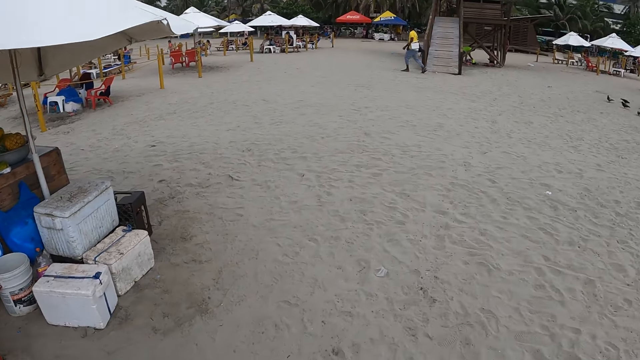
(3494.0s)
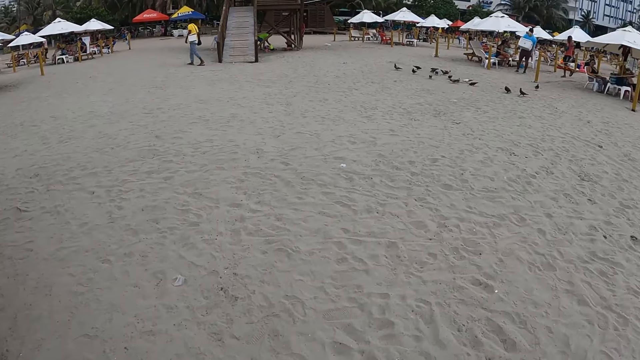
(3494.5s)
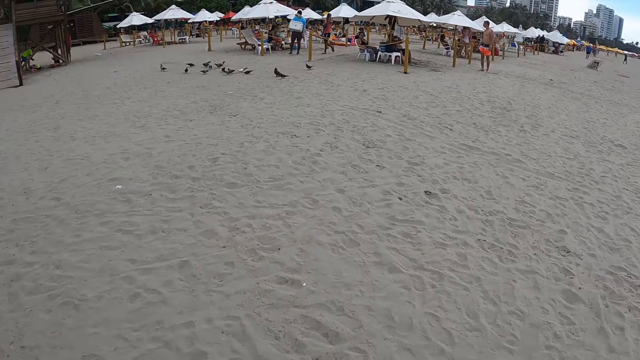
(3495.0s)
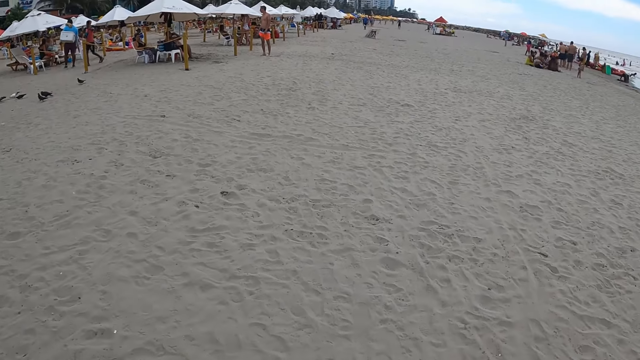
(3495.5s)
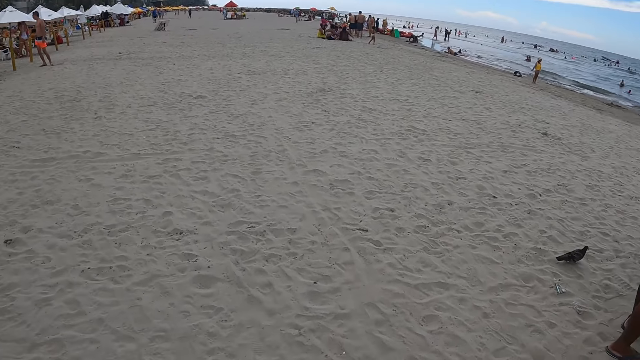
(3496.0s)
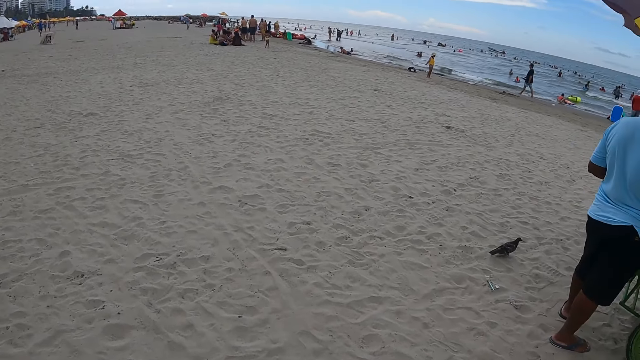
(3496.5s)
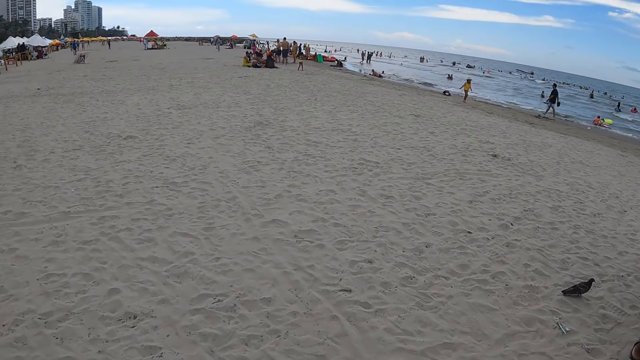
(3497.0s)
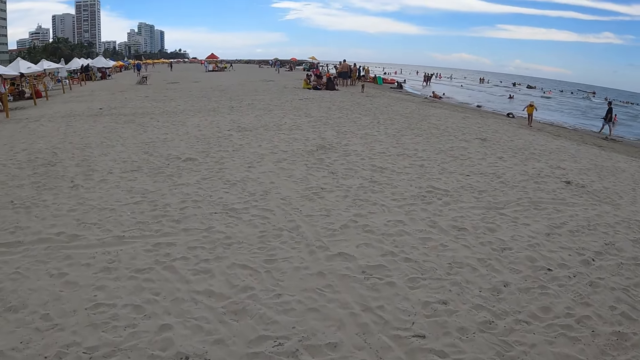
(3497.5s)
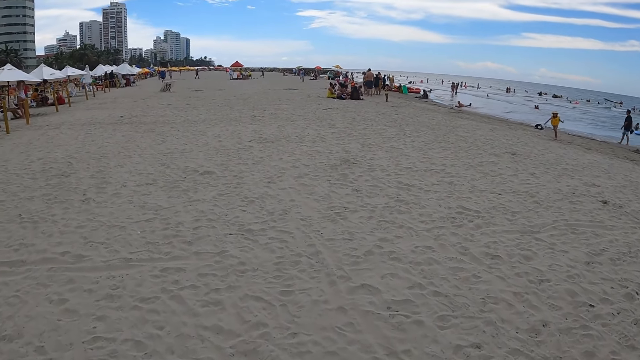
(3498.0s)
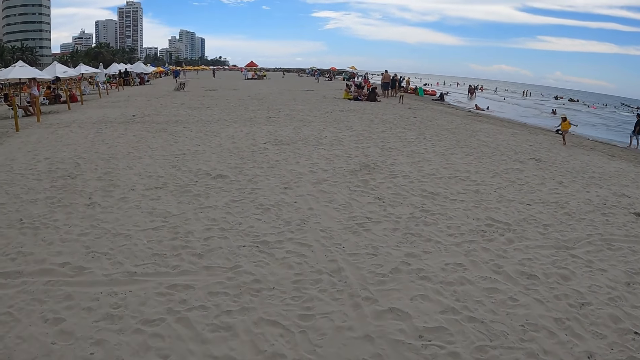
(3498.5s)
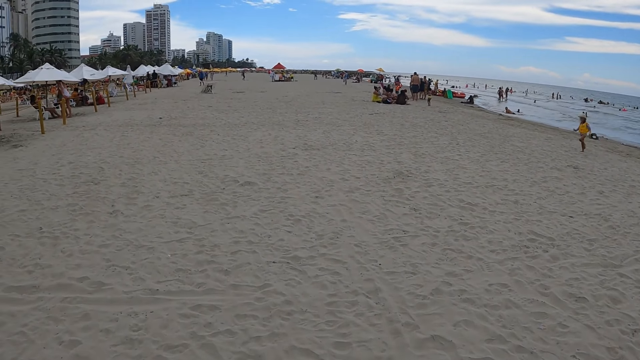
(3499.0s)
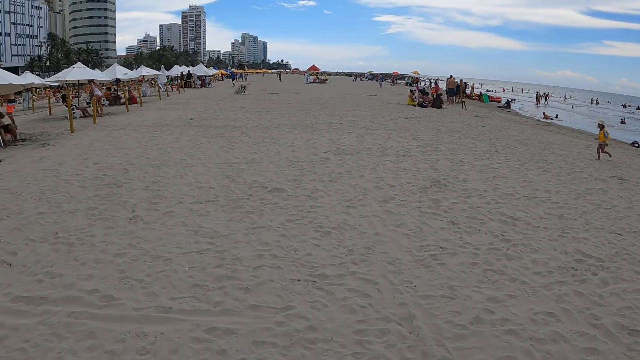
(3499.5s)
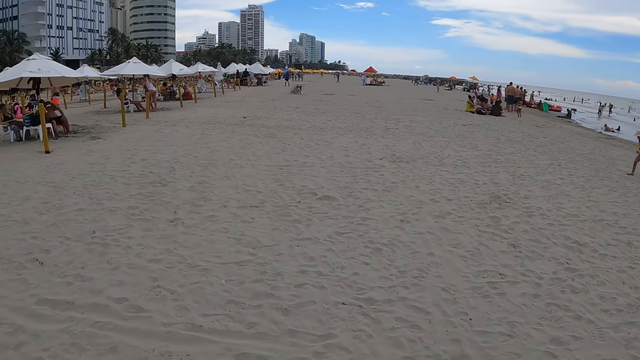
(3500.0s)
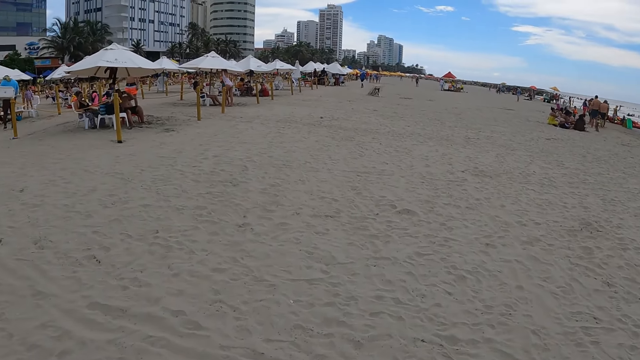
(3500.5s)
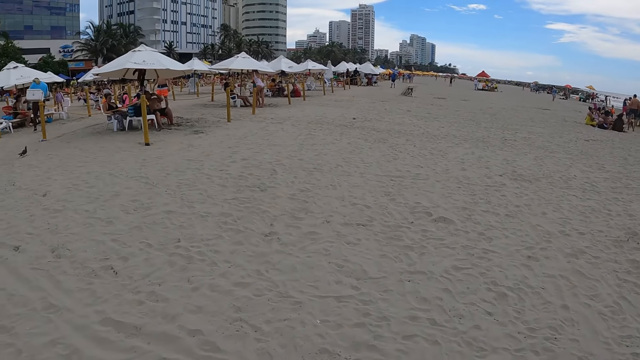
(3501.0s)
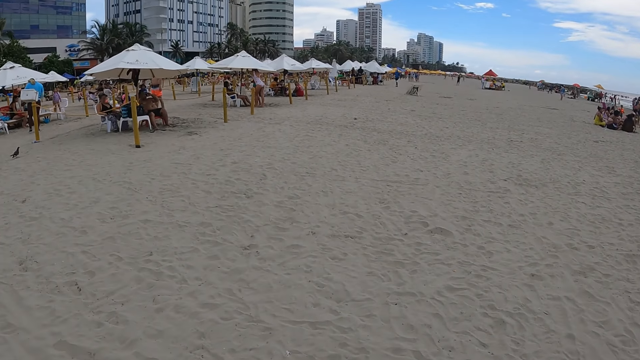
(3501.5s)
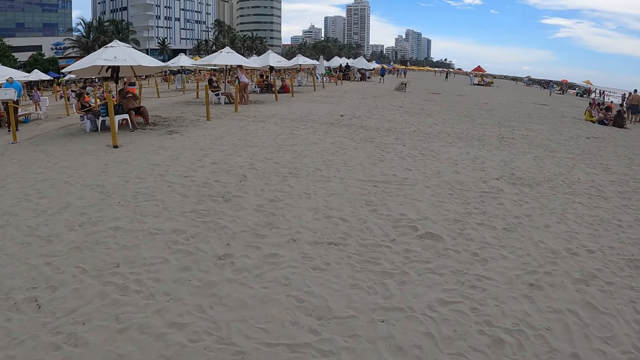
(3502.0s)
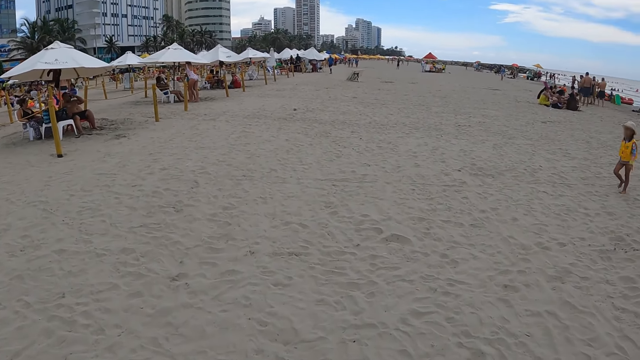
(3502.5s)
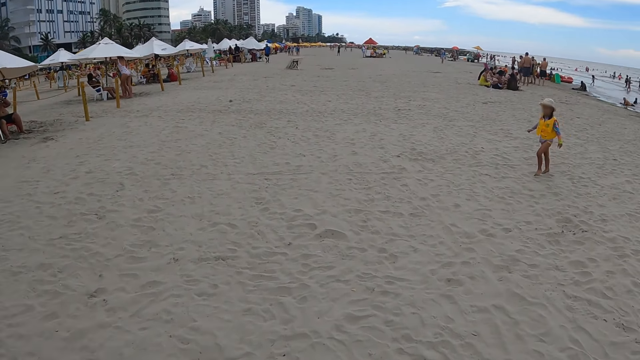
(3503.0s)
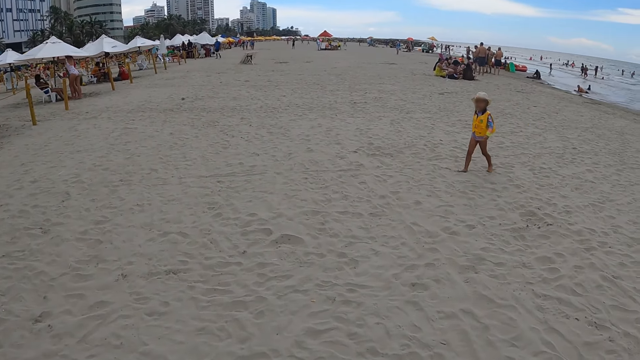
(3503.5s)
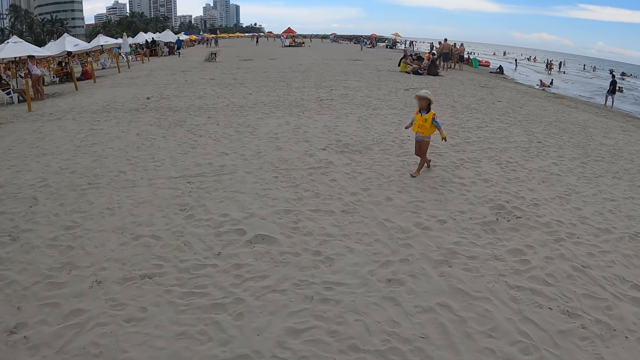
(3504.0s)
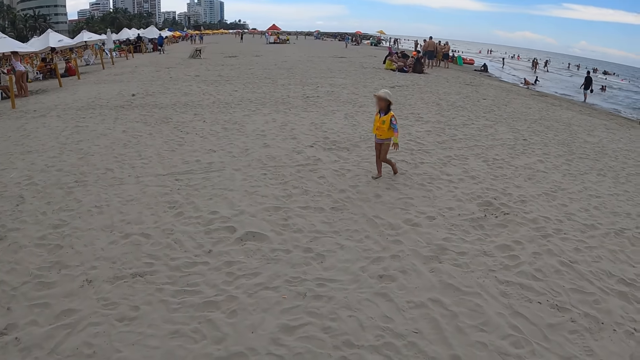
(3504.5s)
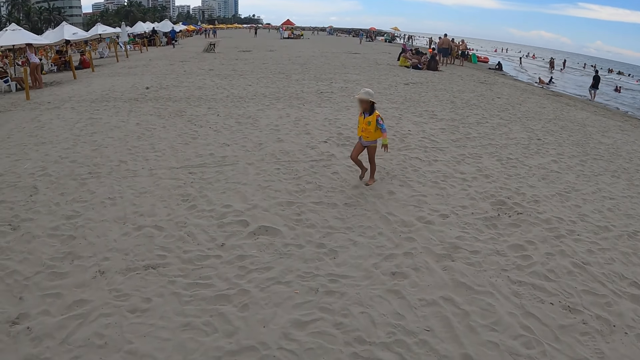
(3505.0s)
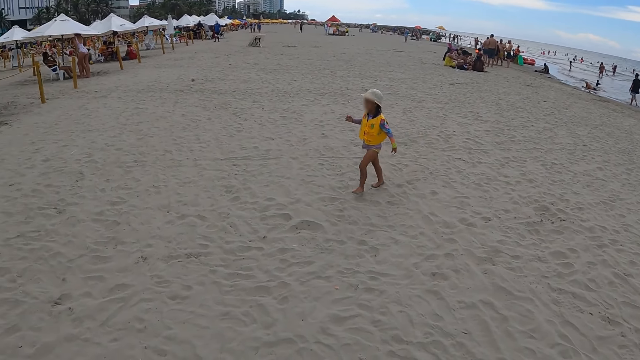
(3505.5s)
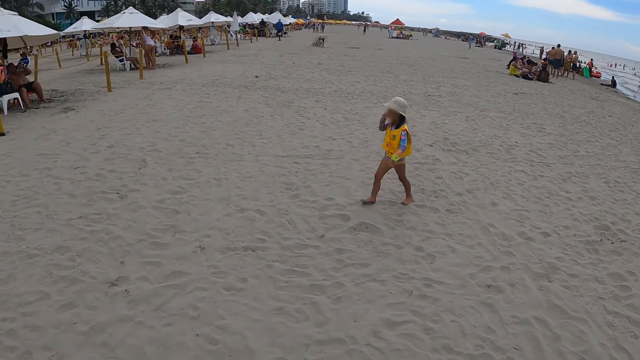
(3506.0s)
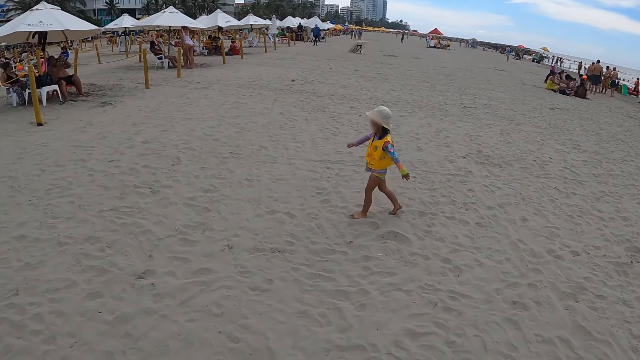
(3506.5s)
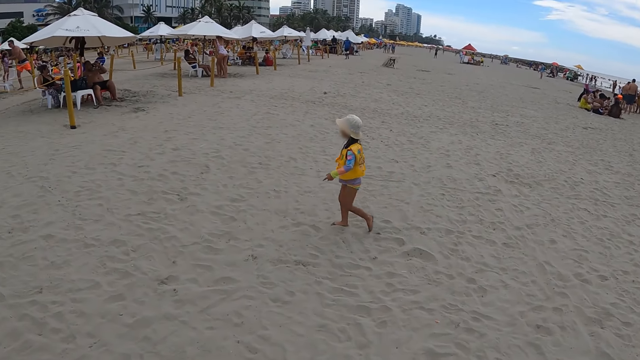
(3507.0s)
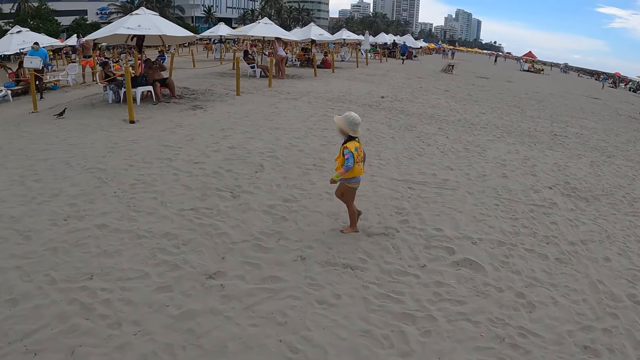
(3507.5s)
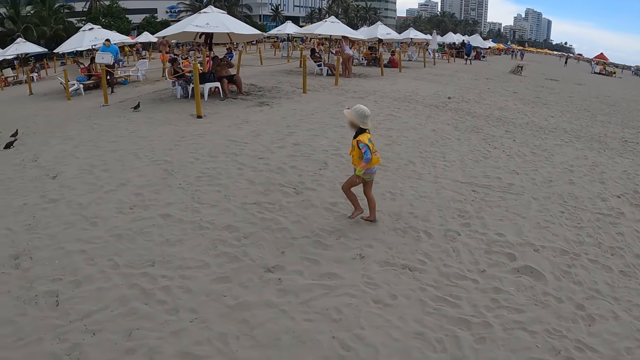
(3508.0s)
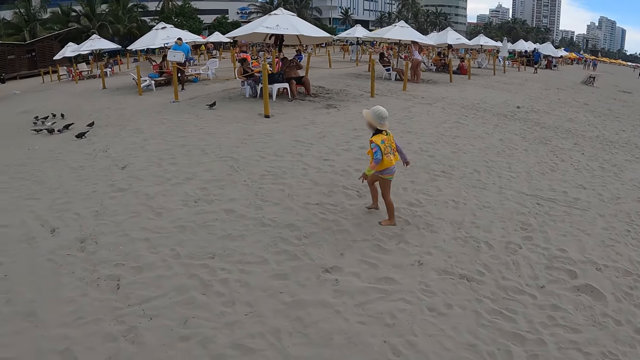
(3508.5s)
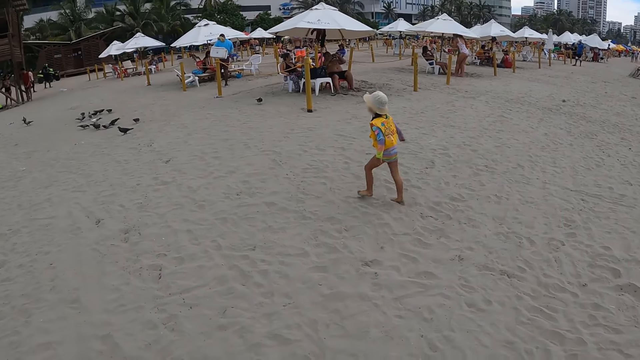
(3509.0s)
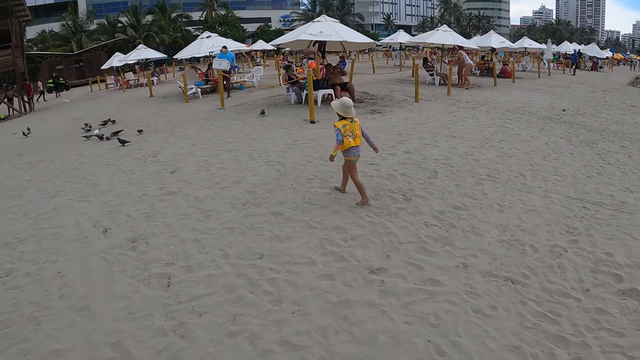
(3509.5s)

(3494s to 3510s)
The camera wearer walks on the beach sand. They look around the beach.

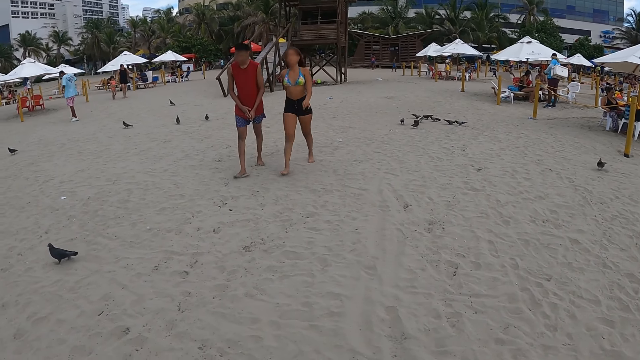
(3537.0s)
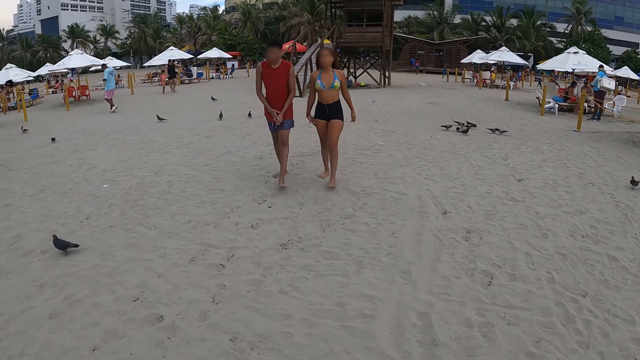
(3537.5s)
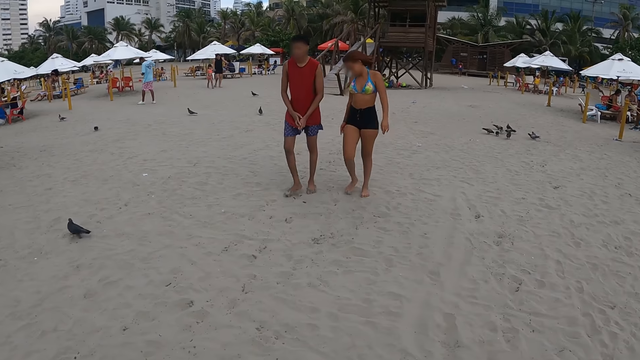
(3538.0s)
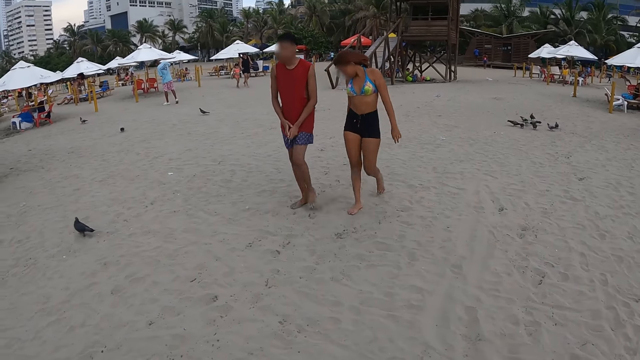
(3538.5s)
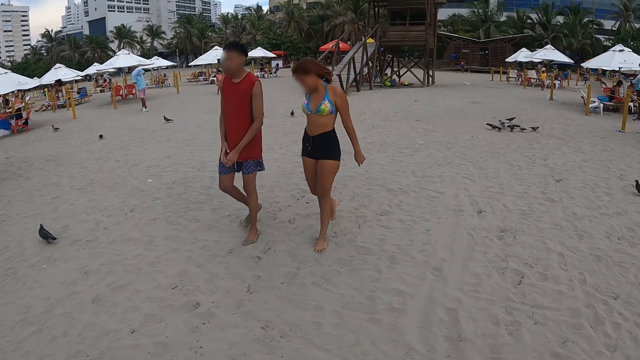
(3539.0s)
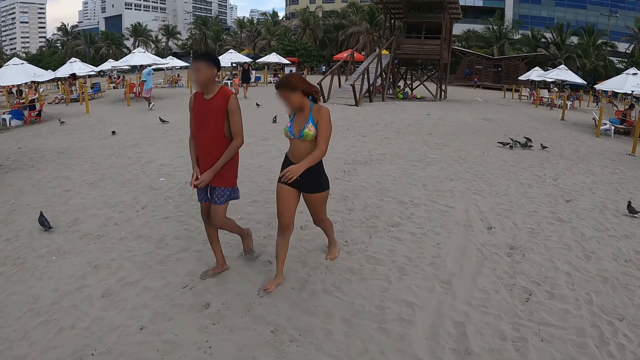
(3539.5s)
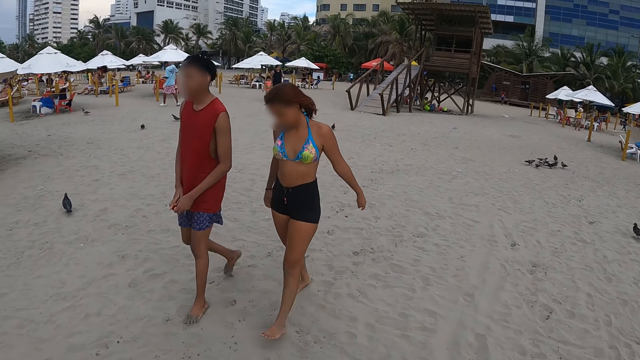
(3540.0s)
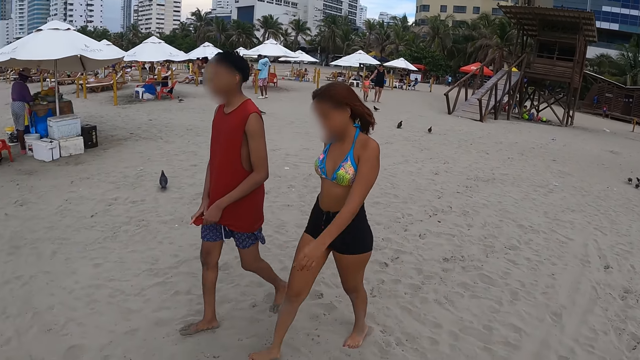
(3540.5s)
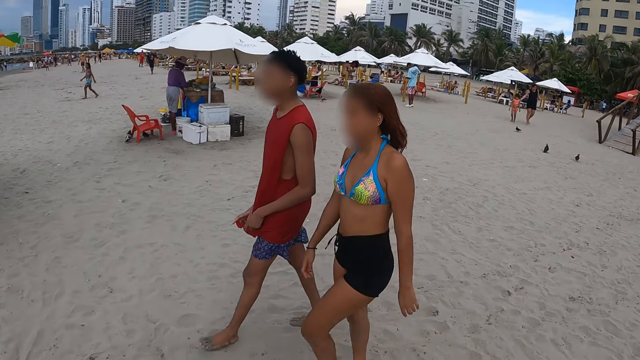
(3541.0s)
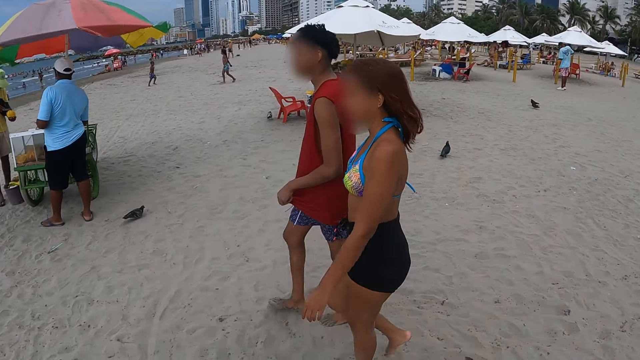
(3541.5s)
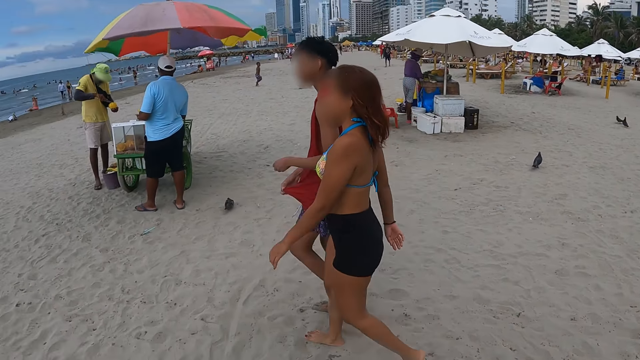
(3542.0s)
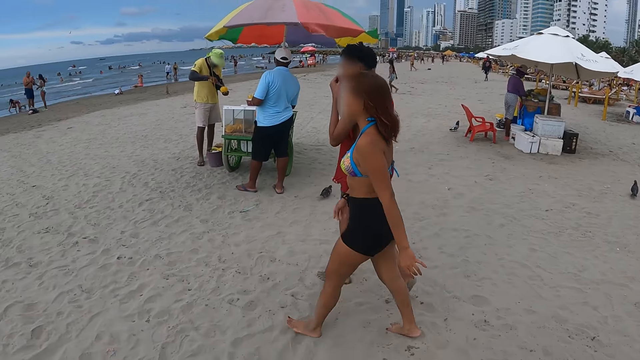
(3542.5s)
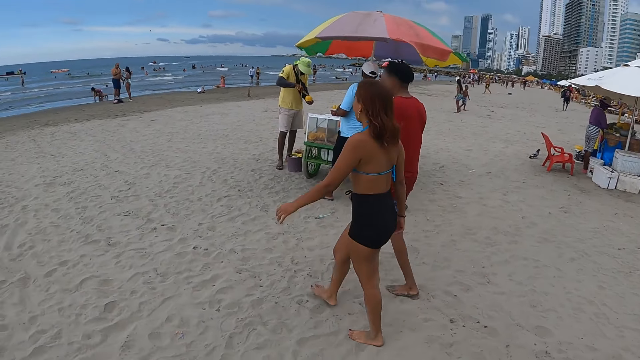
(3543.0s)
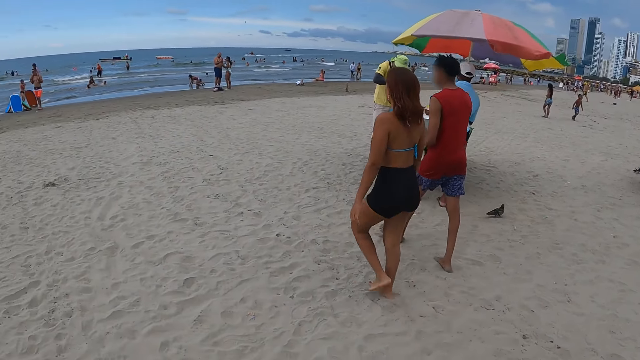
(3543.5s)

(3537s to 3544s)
The camera wearer looks around the beach.
